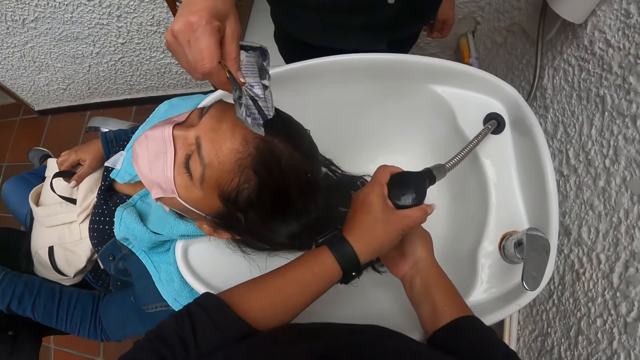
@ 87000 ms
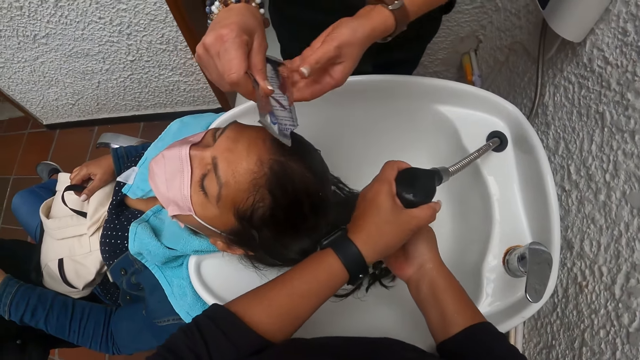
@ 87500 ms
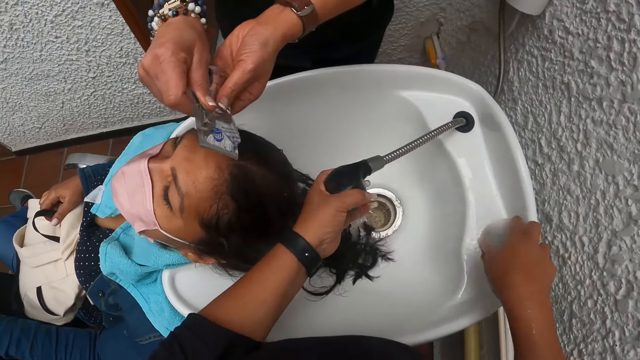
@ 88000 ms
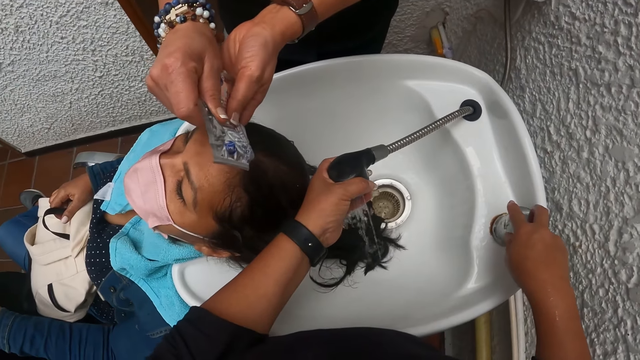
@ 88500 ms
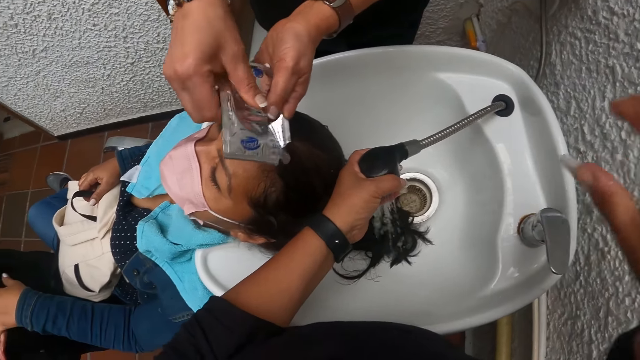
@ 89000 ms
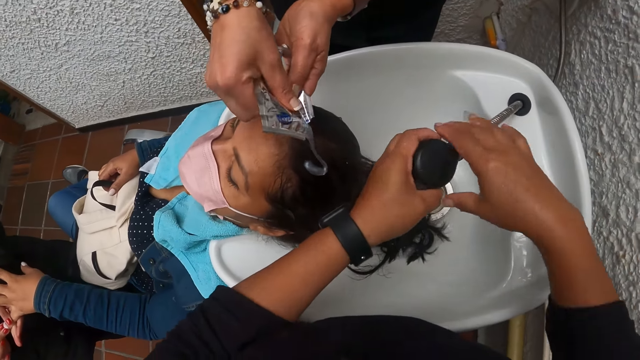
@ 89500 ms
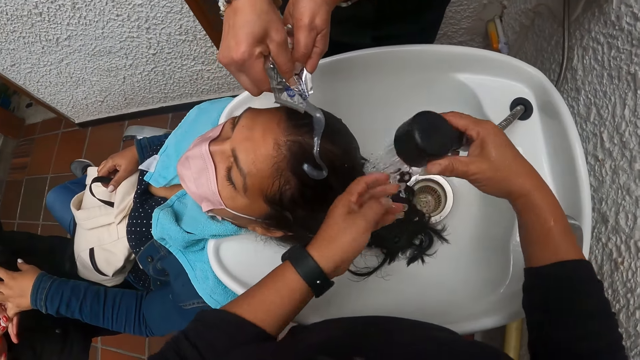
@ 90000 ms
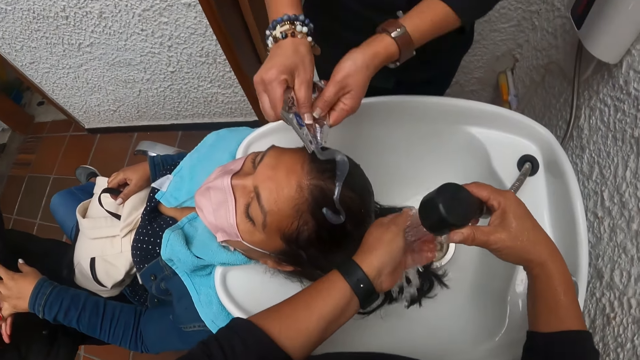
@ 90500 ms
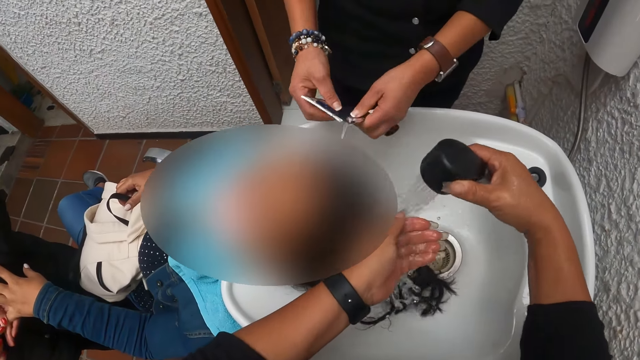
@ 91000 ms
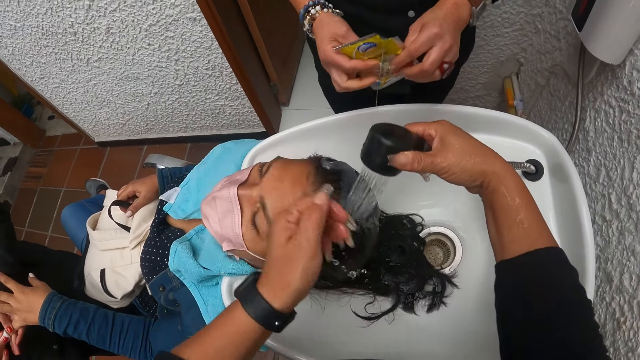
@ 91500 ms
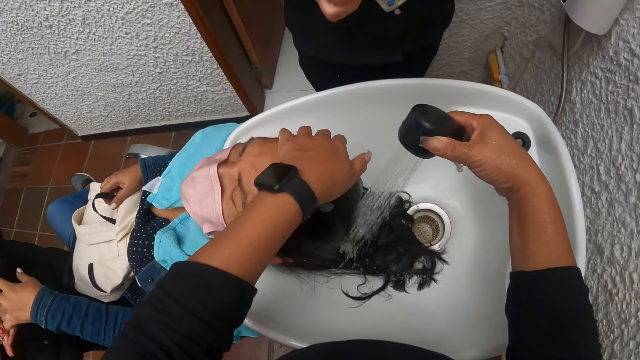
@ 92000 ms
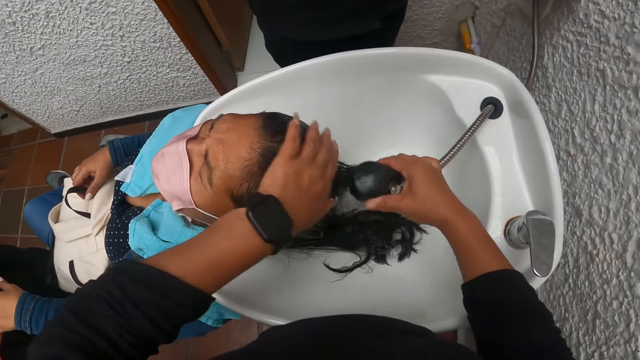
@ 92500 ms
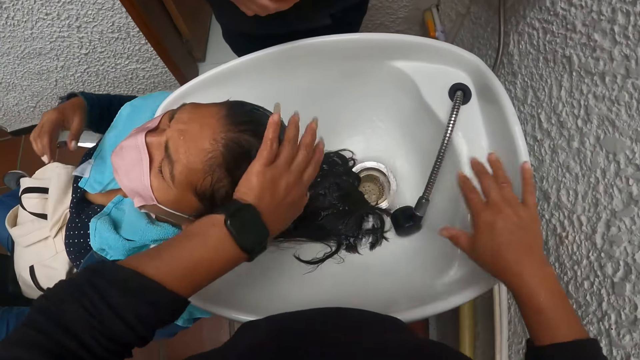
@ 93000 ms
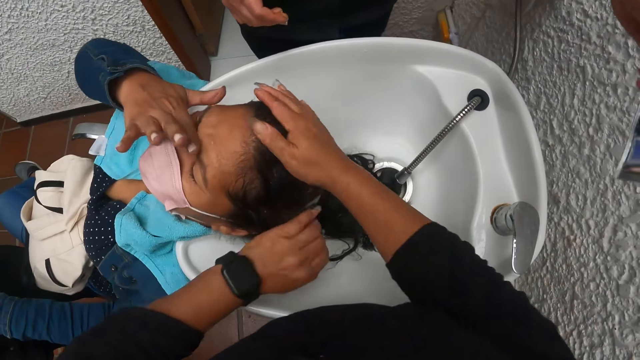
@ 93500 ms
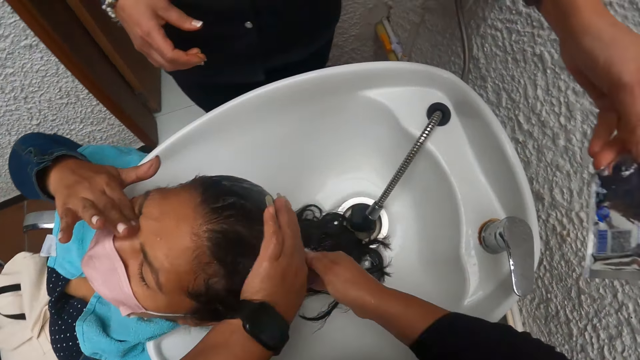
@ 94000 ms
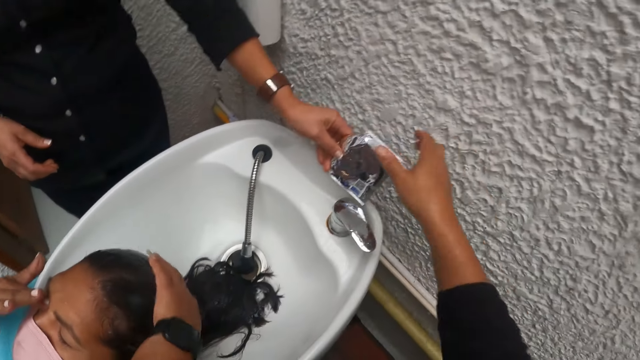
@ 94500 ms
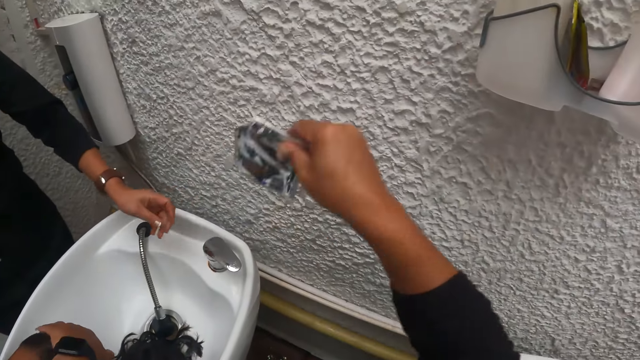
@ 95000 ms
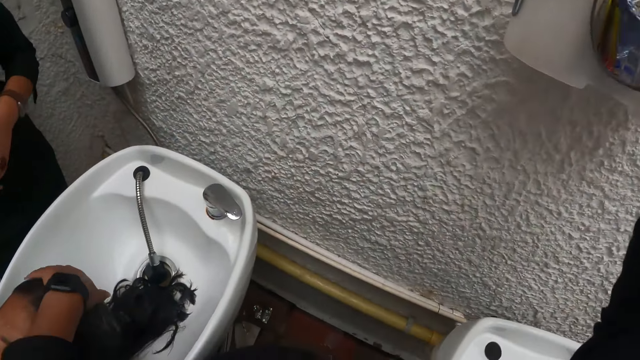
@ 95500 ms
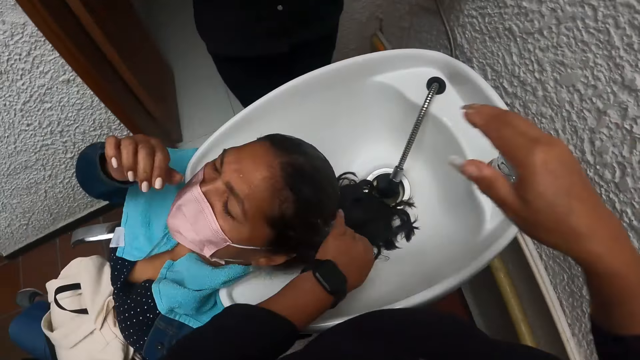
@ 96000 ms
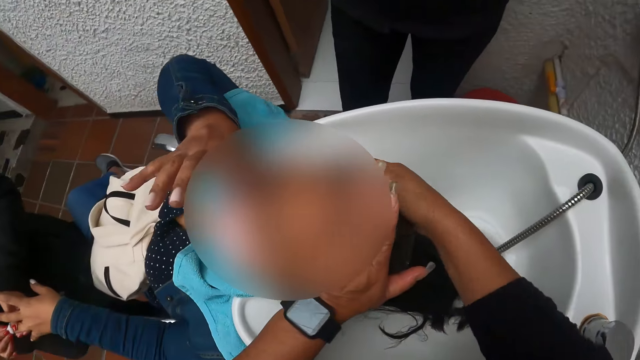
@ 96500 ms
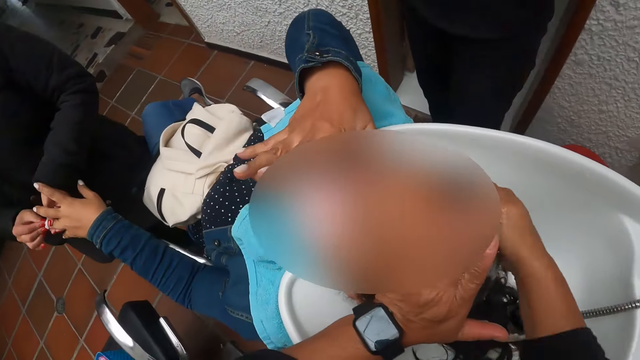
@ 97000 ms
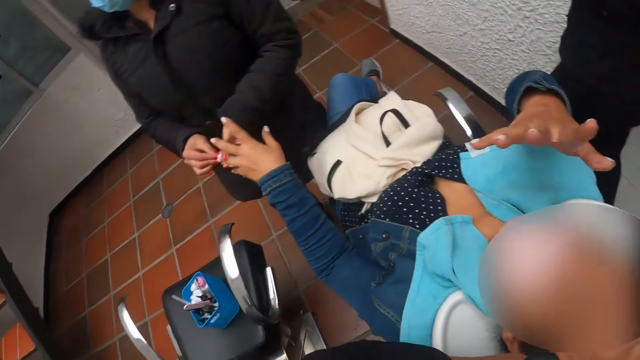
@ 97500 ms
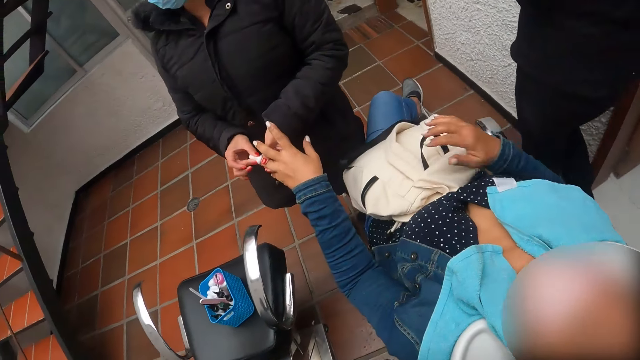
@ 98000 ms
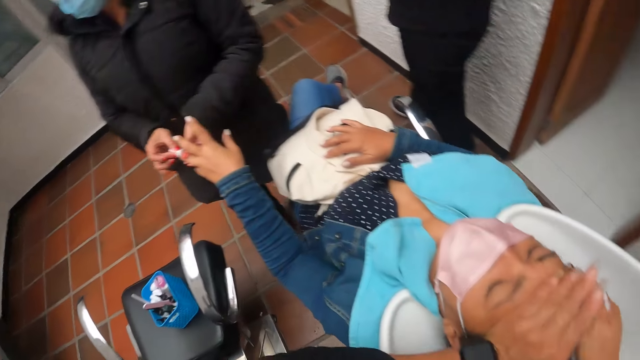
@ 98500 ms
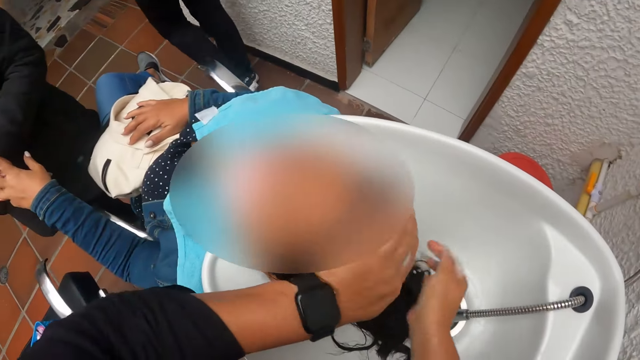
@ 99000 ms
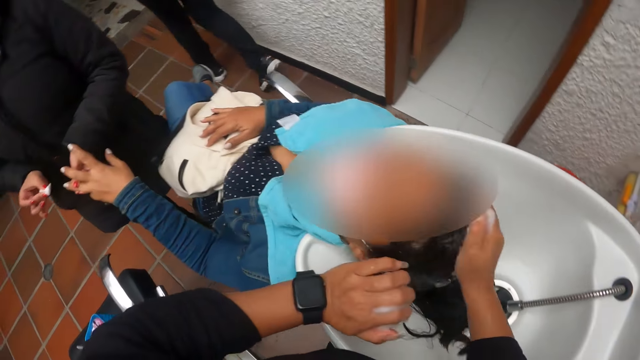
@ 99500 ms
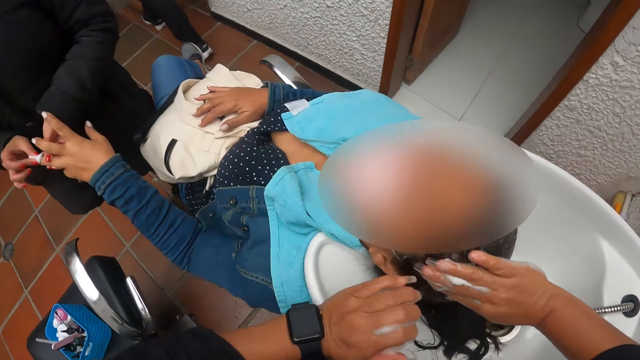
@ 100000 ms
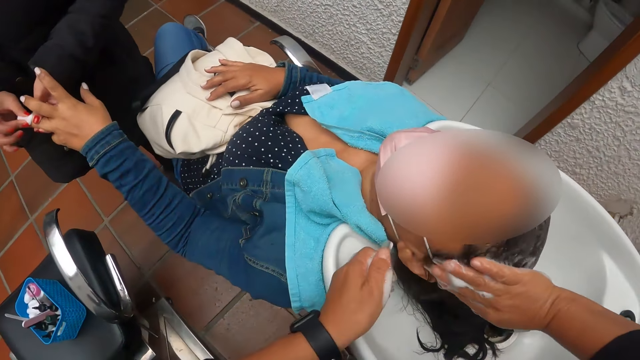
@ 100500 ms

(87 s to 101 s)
The woman pours shampoo from the sachet on another woman's hair. The camera wearer rinses her hand. She rinses her left hand. The first woman pulls out the sachet. The camera wearer pours water on the second woman's hair. She washes the second woman's hair with water from the tap. She massages the second woman's hair. She drops the tap. She massages the second woman's hair. The second woman scrubs her eye. The first woman gives the camera wearer a sachet. The camera wearer picks the sachet from the first woman with her right hand. She drops the sachet in the rack with her right hand. She washes the second woman's hair with both hands. She massages the second woman's hair. A third woman wipes the second woman's nail. The second woman holds something and drops her hand on the bag. The camera wearer massages the second woman's hair.

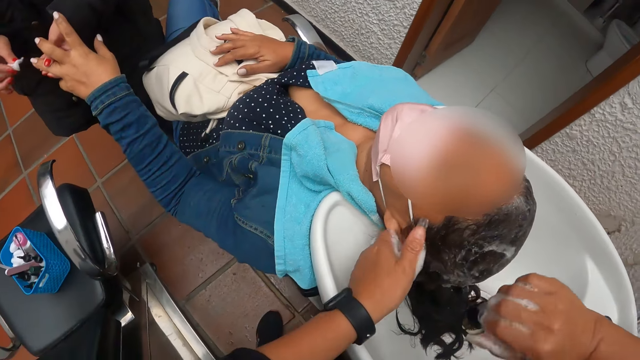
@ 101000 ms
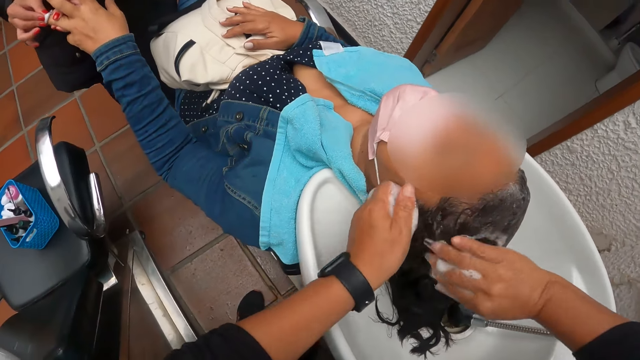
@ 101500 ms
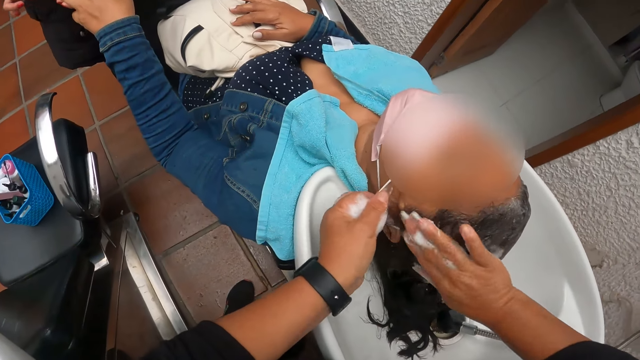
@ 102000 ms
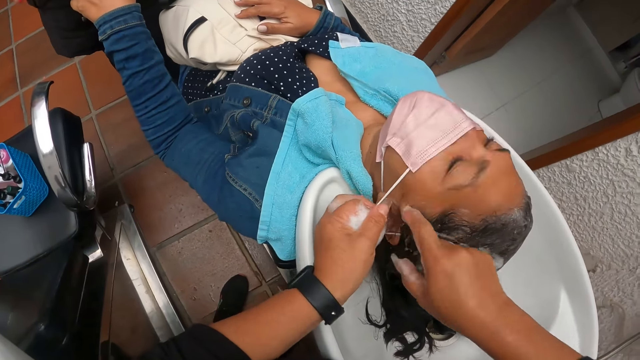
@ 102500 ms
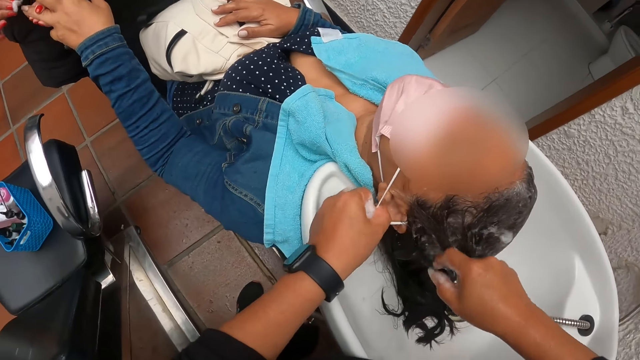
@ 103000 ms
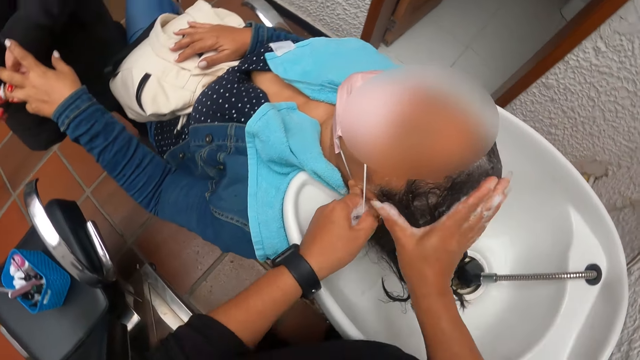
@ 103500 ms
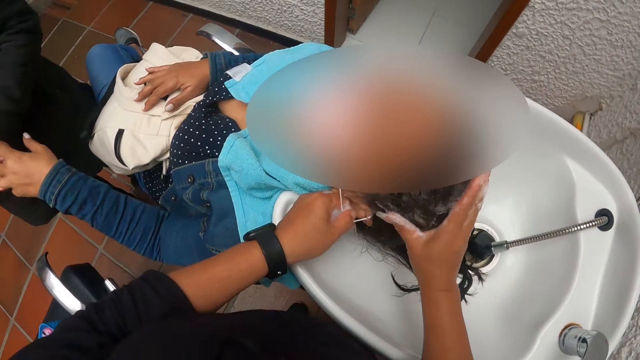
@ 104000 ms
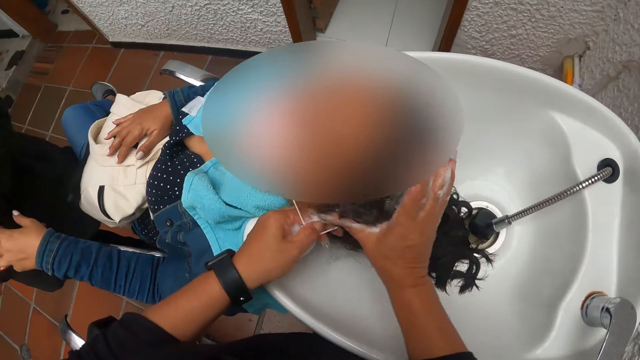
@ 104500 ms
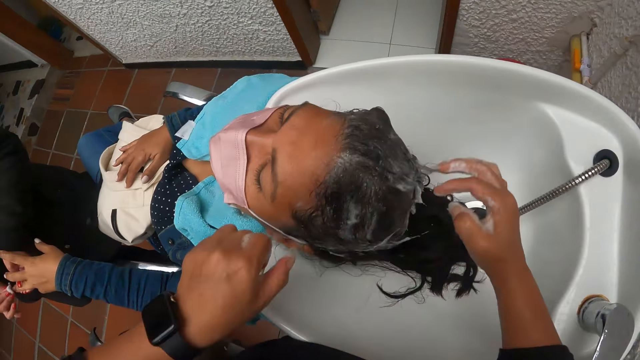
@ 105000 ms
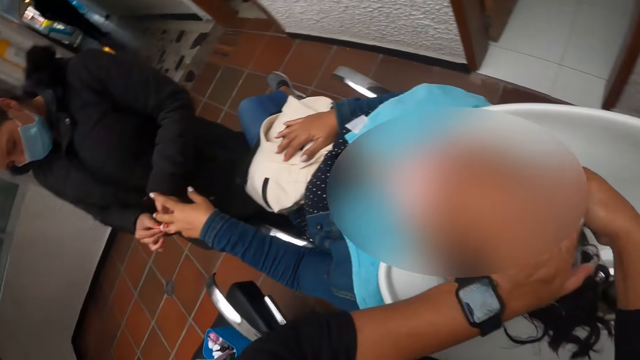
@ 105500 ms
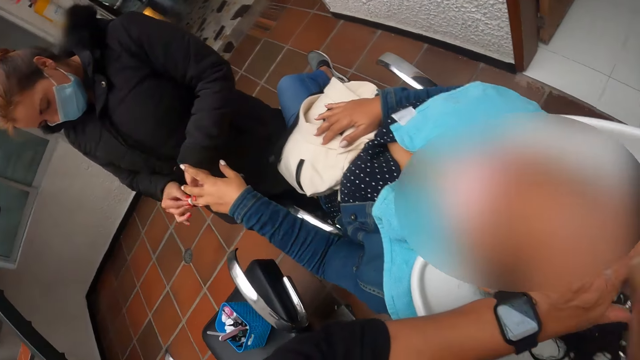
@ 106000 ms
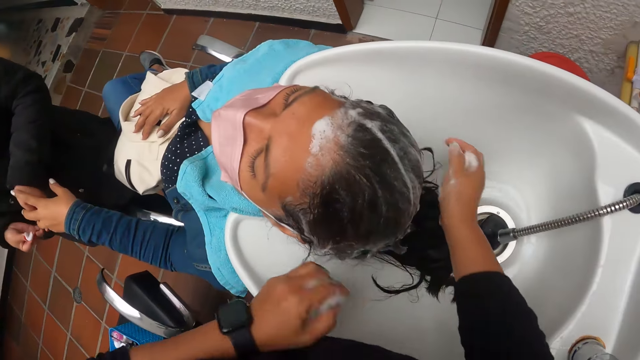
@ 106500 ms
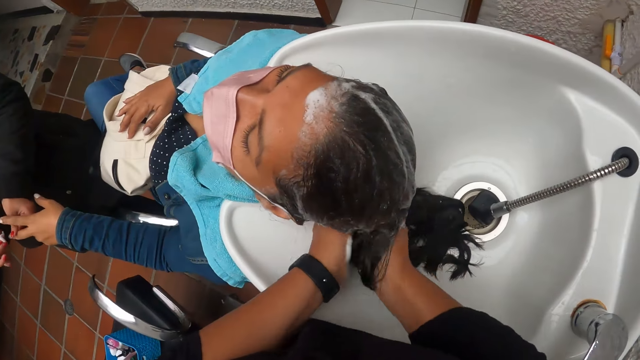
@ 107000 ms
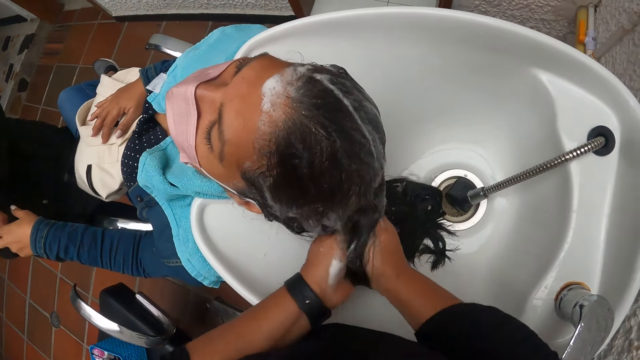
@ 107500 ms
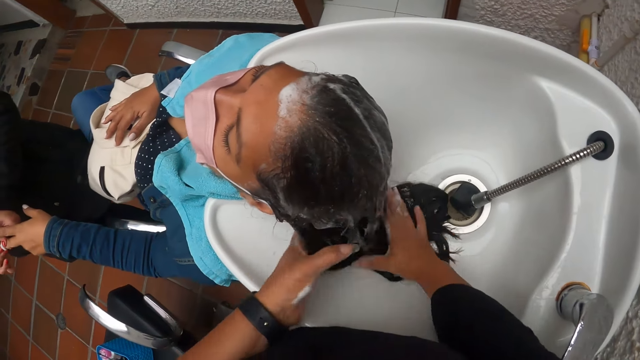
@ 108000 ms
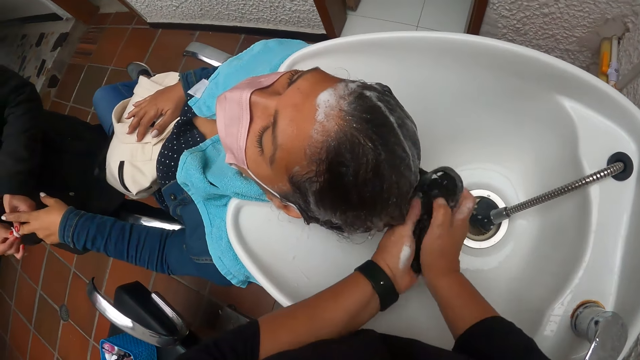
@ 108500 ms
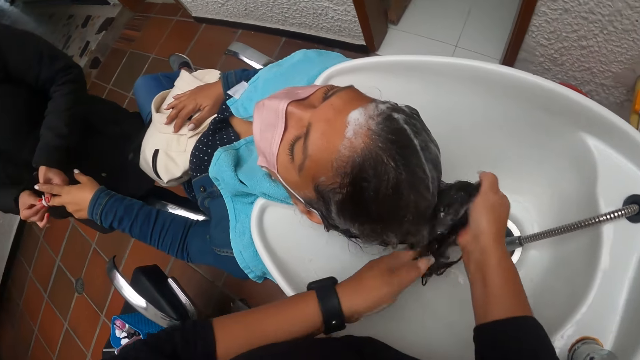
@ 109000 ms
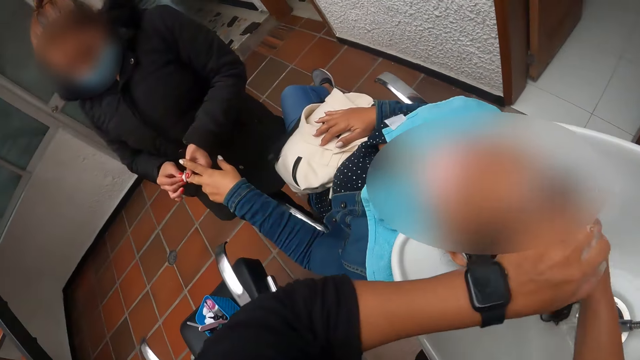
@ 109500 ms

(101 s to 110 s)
A woman cleans another woman's fingers with a paper. The camera wearer holds the mask's elastic. They hold the elastic. They massage the other woman's hair. A third woman wipes the other woman's nail. The camera wearer massages the other woman's hair and picks the other woman's hair from the sink.
